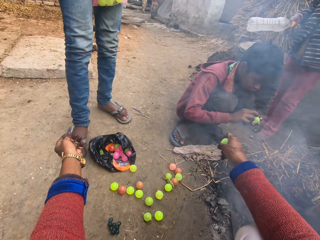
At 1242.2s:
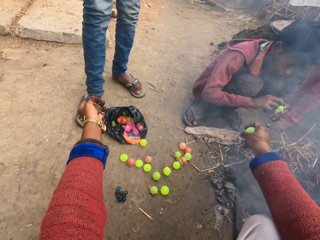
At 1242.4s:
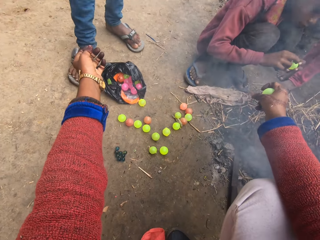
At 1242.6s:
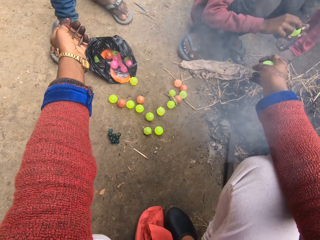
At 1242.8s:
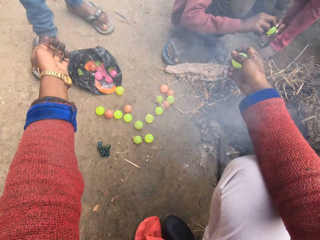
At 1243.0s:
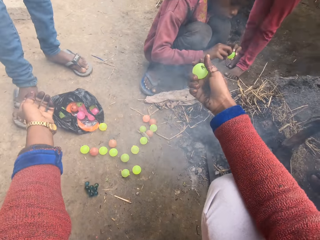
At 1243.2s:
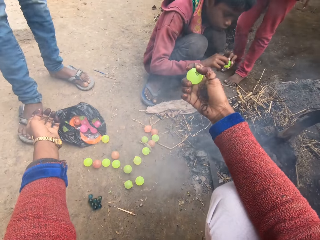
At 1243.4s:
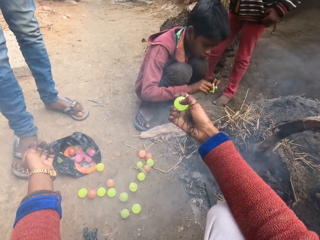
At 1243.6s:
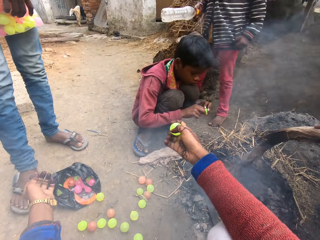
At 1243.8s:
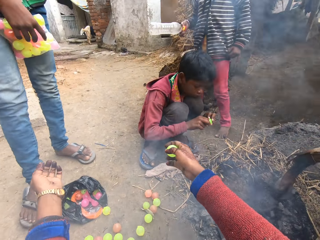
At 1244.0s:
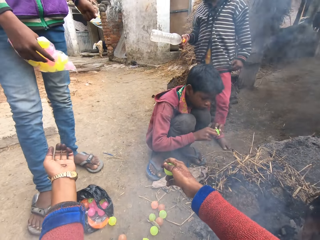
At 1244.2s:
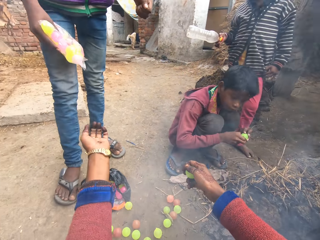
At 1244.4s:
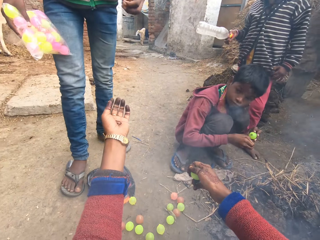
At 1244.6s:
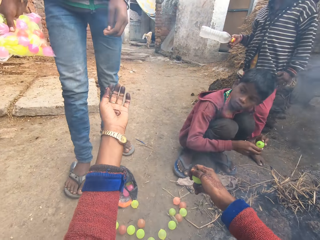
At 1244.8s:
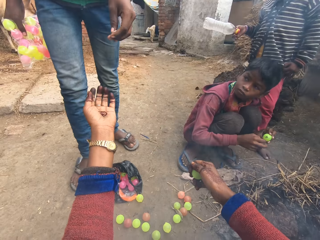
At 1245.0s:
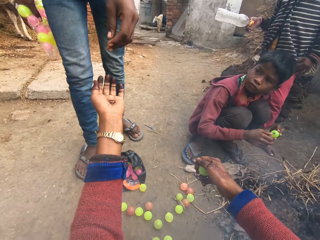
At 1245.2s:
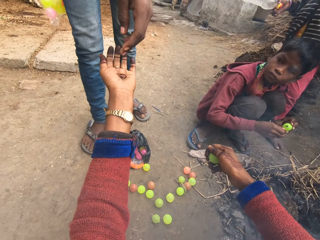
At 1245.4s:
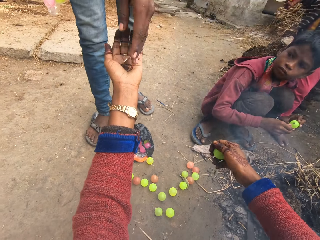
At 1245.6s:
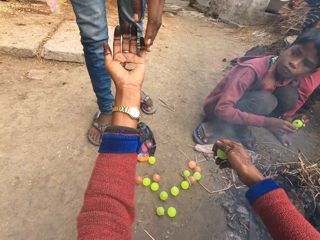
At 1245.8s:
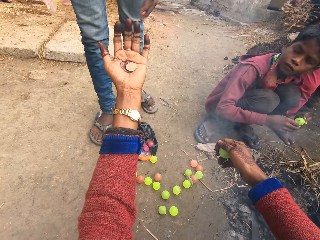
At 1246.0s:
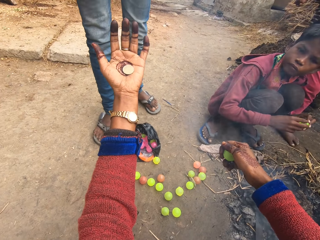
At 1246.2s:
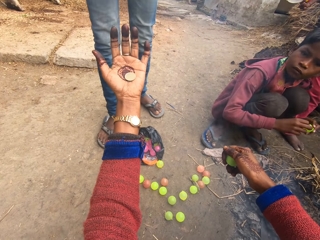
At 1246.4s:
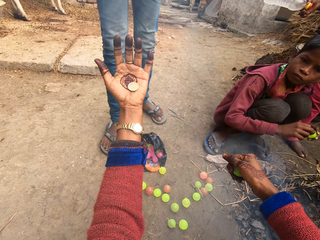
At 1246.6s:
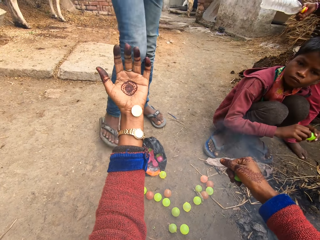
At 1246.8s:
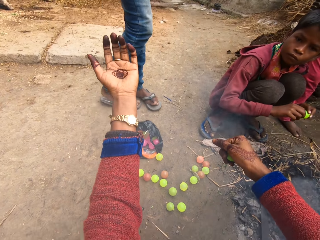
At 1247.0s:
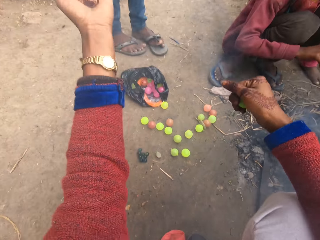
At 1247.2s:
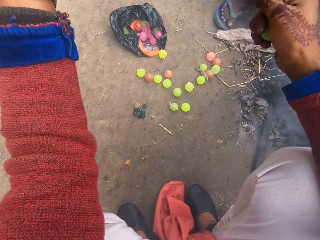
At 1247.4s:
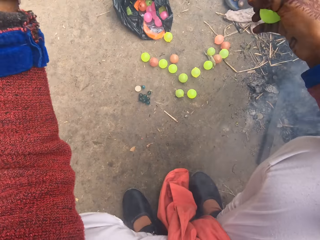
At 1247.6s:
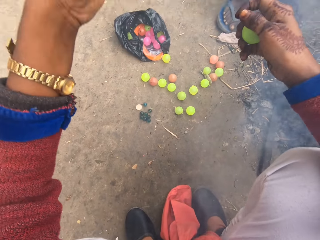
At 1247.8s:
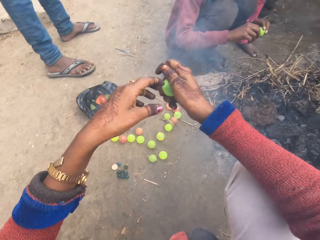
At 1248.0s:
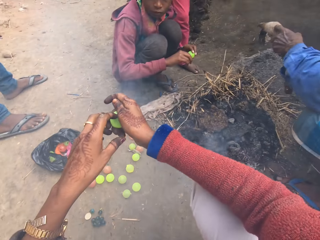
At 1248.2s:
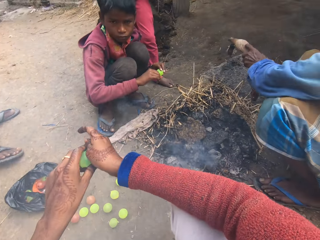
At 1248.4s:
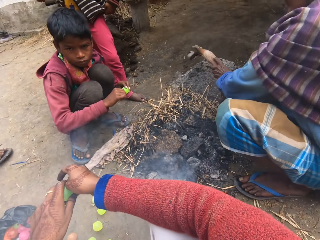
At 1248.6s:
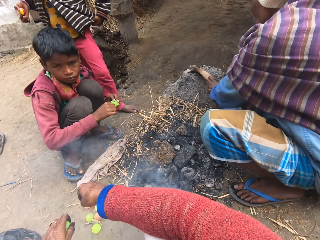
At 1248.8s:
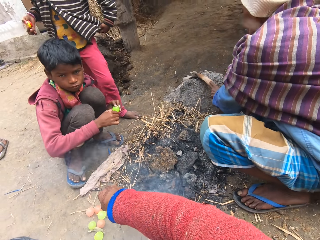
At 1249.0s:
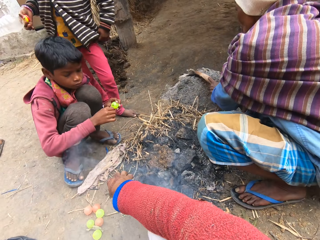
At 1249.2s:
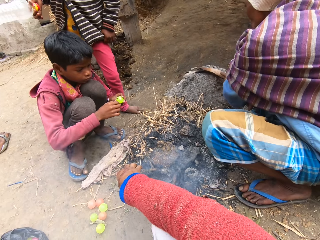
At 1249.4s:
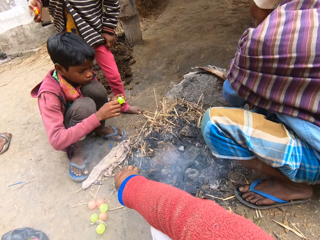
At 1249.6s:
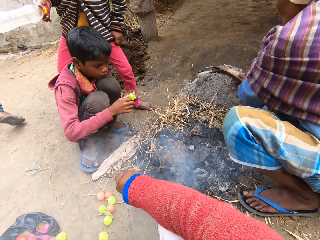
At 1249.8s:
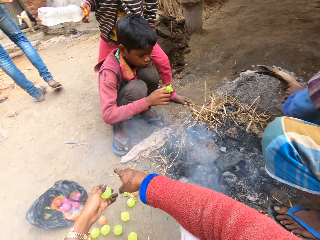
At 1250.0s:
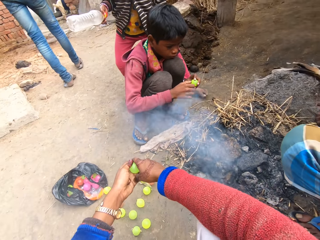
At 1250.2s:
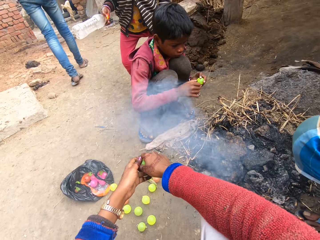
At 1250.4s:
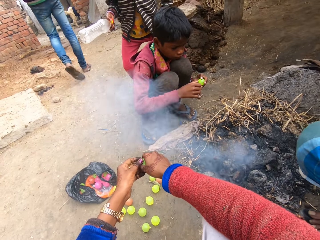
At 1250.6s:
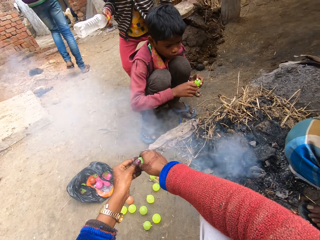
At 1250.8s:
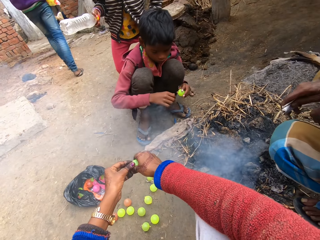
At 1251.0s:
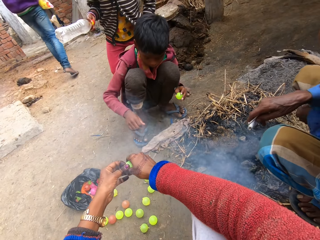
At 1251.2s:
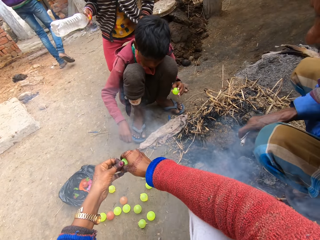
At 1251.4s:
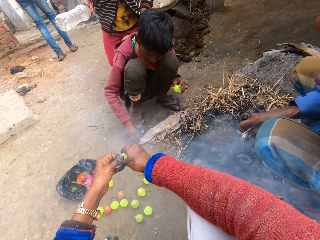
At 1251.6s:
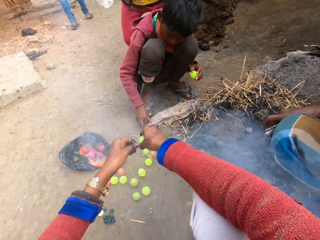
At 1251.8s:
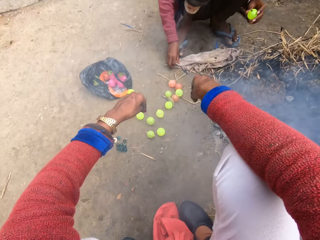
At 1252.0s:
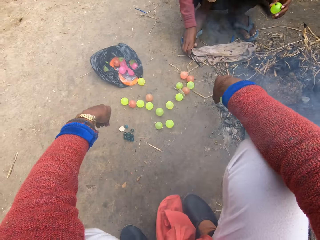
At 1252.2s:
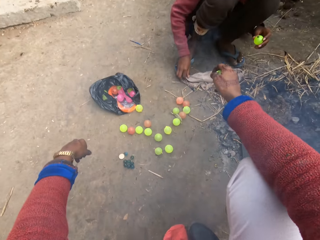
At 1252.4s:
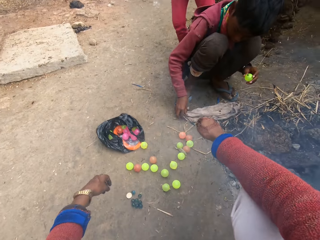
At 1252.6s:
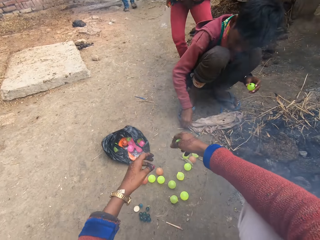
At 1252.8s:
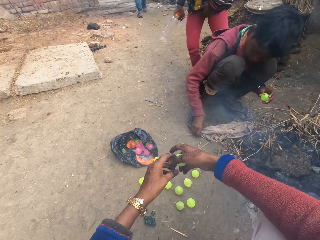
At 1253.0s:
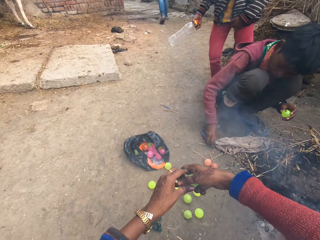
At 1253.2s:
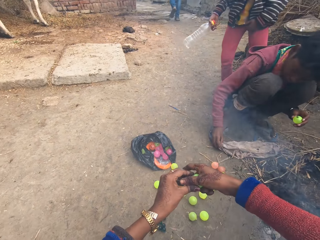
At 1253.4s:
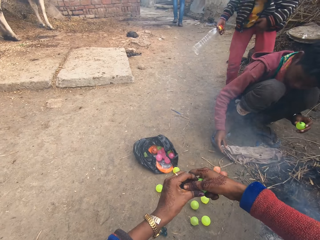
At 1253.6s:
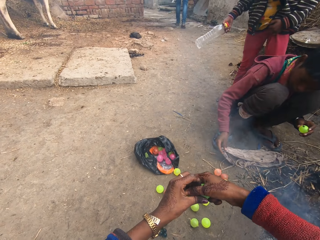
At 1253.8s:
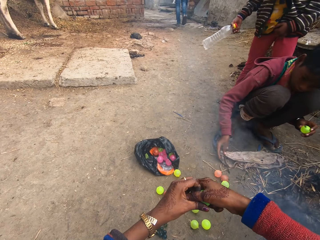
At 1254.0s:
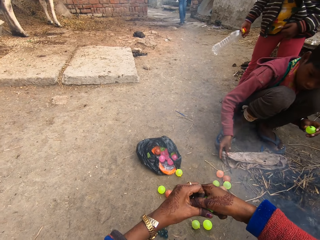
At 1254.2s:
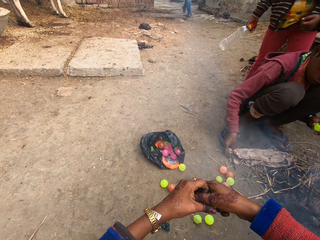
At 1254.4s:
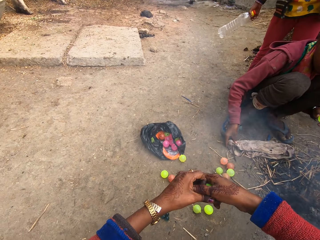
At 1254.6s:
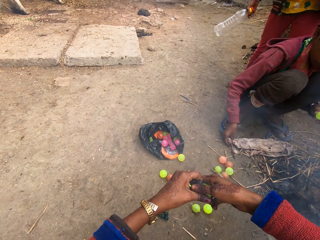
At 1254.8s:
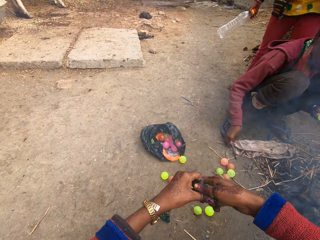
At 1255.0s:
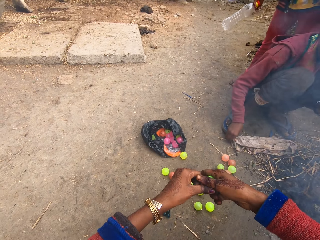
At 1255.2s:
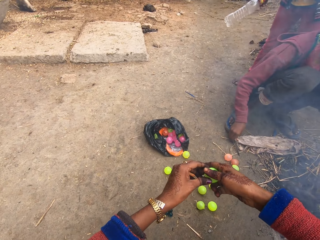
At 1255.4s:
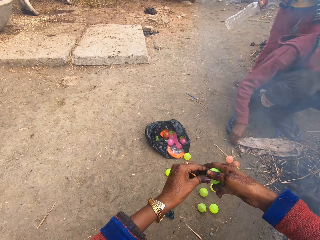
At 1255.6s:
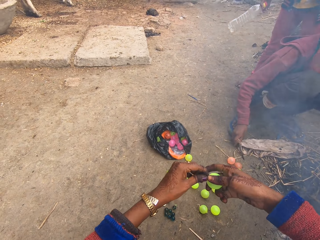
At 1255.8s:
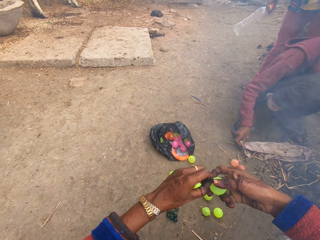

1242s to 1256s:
A child moves a few steps. A man gives the camera wearer a coin. The camera wearer drops the coin on the ground. She moves the ball to her left hand. A woman pushes a wood on the ground. The camera wearer peels the ball. The man walks away. A boy holds a nail and cloth. Another boy picks up the nail with the cloth.

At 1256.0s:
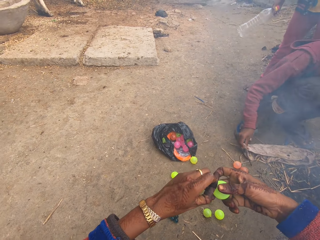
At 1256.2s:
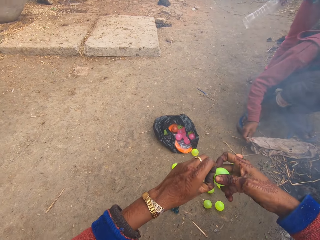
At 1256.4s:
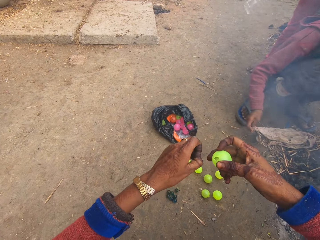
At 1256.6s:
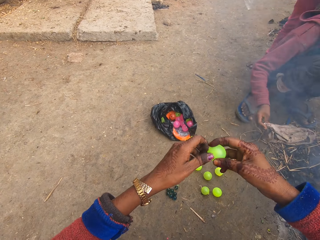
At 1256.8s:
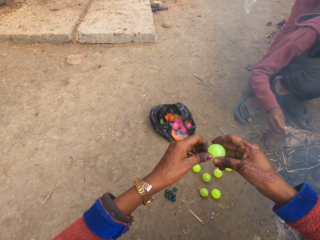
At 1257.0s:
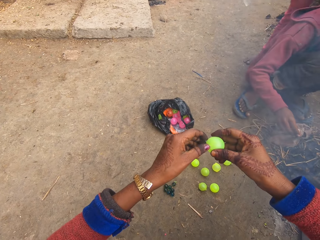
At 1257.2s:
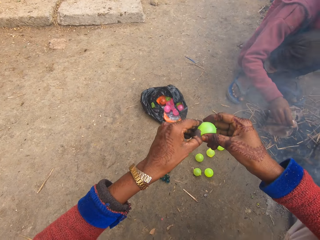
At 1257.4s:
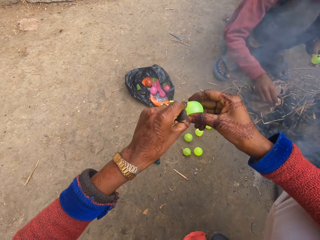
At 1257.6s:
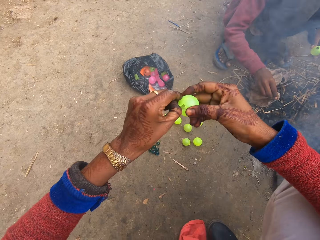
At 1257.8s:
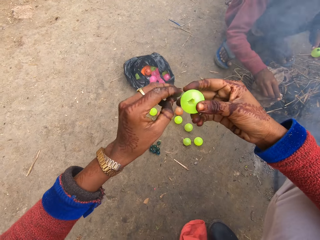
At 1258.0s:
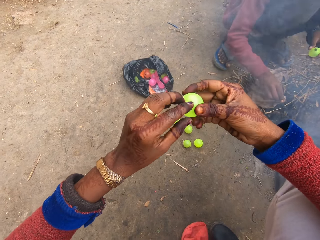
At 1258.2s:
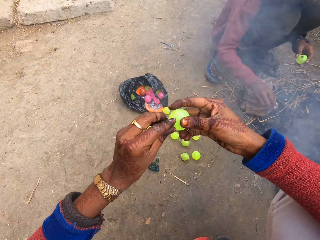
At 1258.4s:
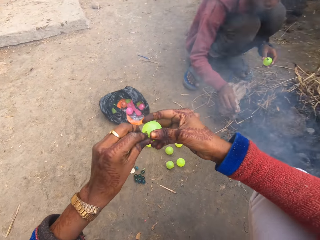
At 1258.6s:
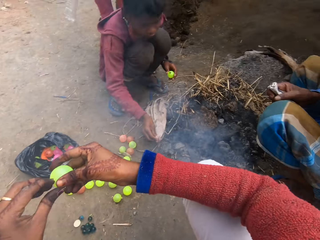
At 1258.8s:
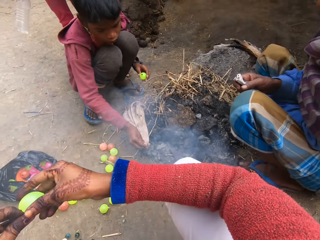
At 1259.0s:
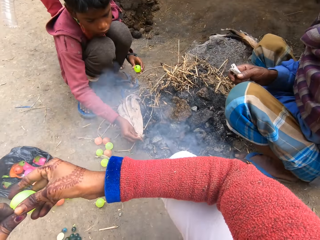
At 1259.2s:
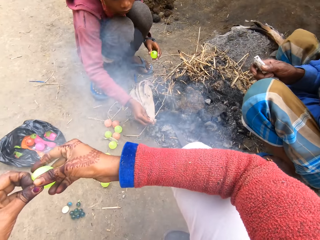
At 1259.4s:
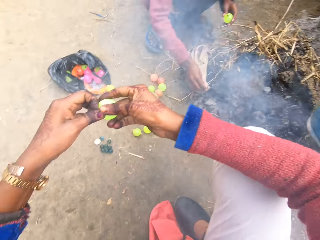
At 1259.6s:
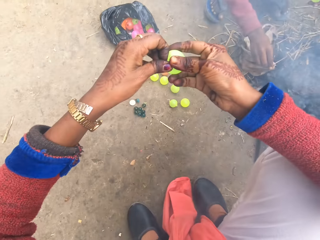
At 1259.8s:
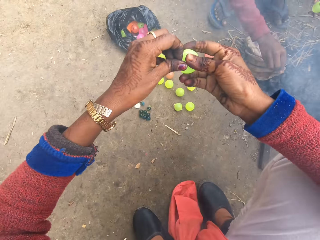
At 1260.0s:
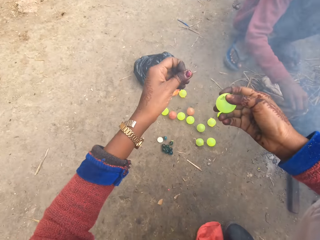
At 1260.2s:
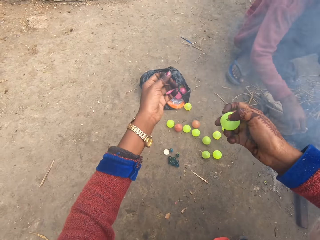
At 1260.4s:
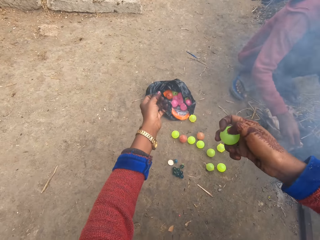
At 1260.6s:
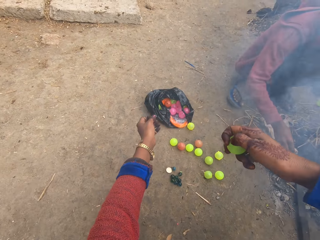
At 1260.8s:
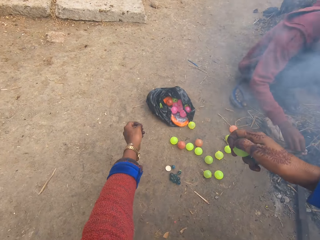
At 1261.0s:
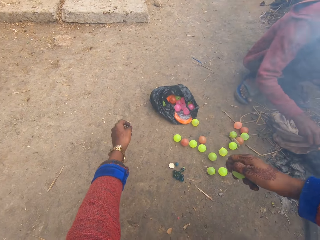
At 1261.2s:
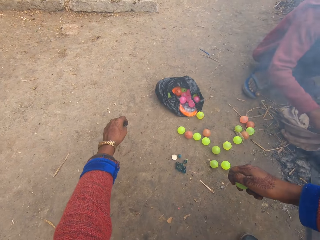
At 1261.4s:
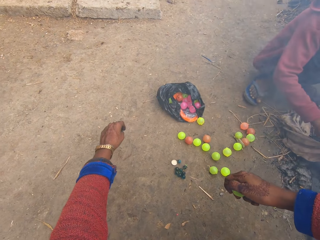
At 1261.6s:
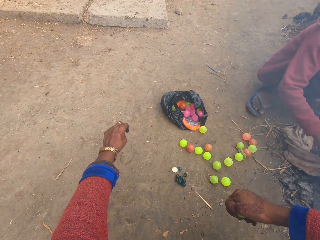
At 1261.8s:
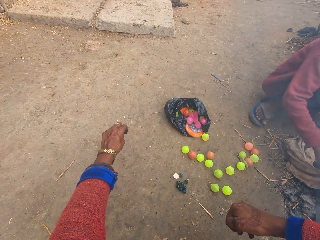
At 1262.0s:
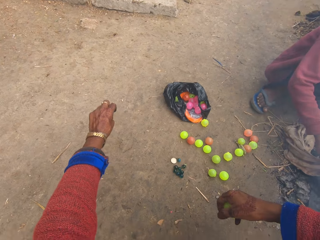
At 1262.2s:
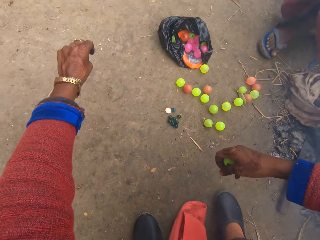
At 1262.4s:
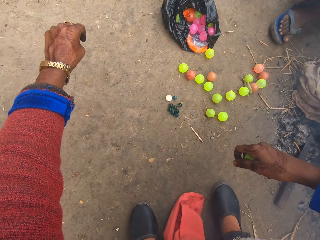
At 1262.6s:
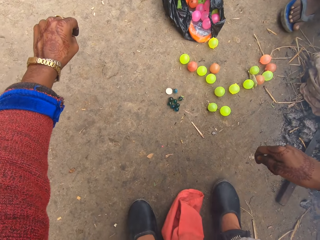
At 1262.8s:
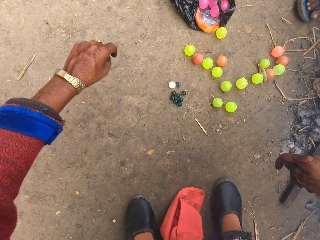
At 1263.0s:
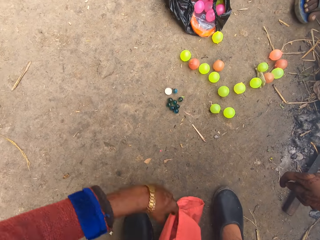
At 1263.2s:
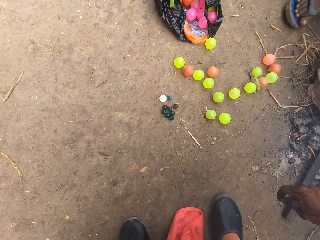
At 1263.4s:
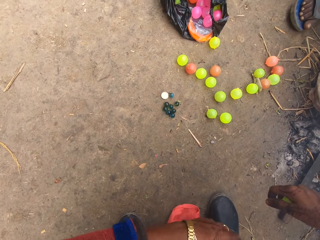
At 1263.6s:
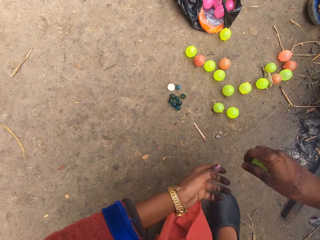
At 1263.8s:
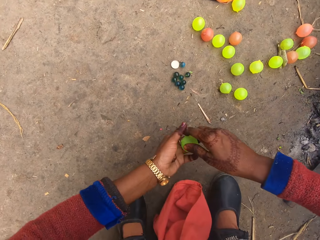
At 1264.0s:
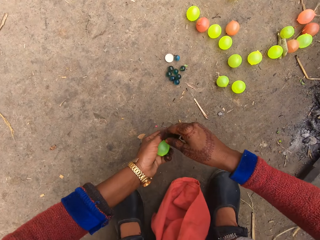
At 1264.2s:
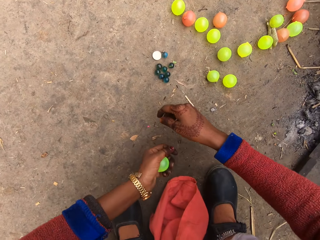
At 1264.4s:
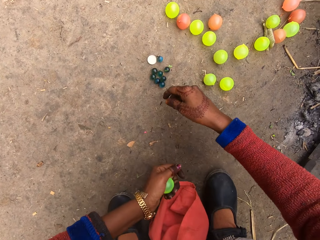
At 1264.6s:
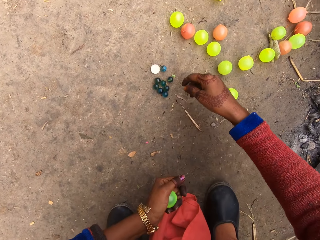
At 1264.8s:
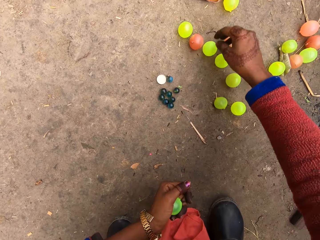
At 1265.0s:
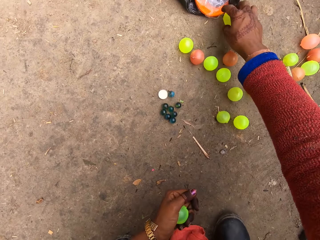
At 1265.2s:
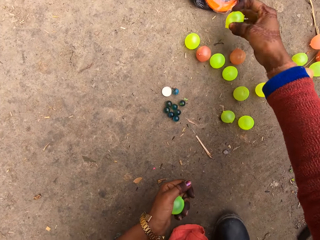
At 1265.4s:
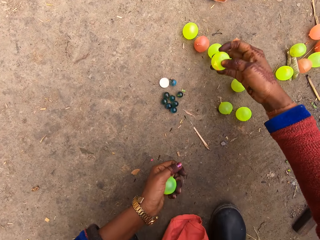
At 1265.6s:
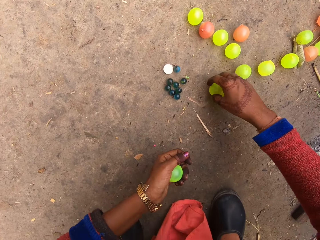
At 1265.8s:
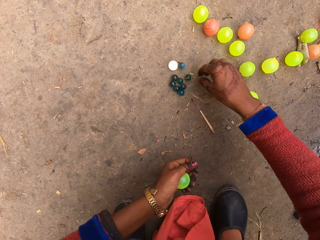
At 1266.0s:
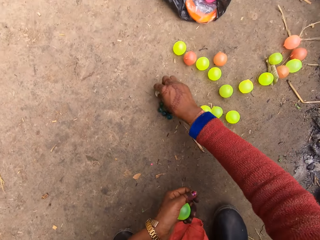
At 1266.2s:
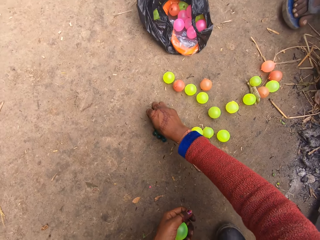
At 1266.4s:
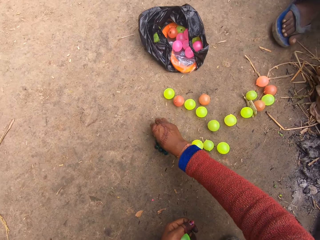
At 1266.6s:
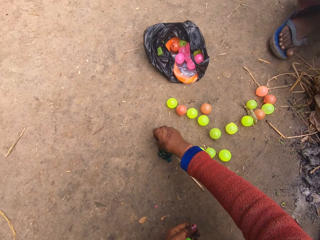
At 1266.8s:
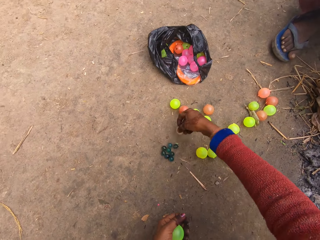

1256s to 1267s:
The camera wearer converses. A boy moves coal with the nail. The boy holds the nail. The camera wearer moves the ball to her left hand. She picks up a chi ball from the ground. She drops the ball on the ground. She picks up the coin from the ground.
